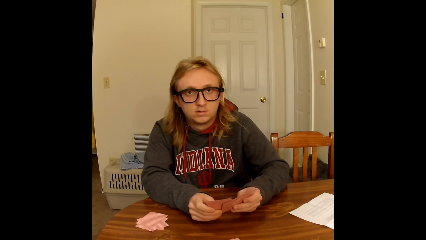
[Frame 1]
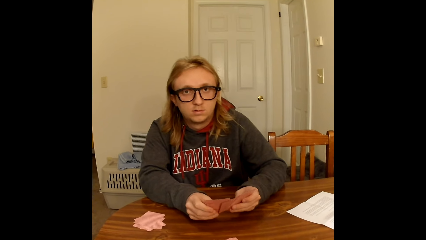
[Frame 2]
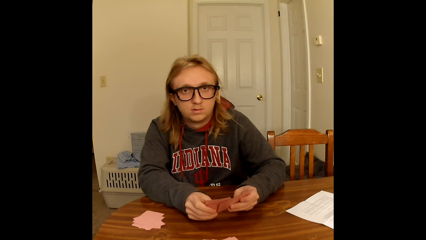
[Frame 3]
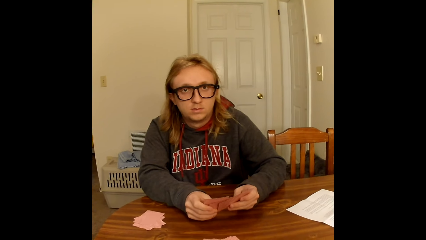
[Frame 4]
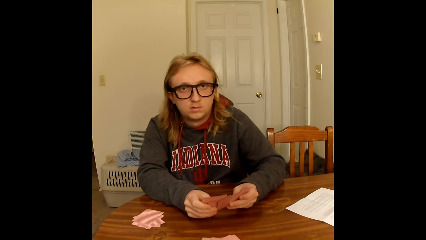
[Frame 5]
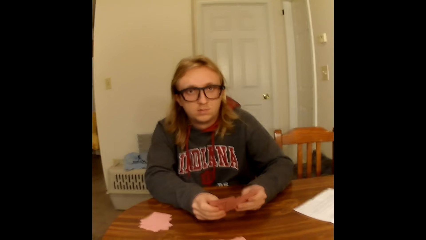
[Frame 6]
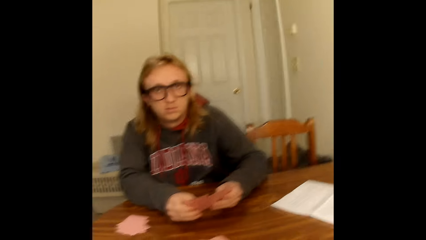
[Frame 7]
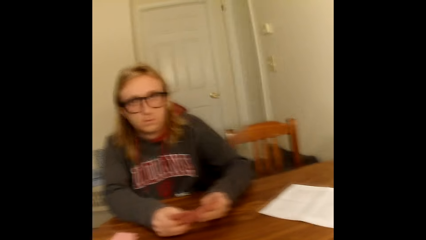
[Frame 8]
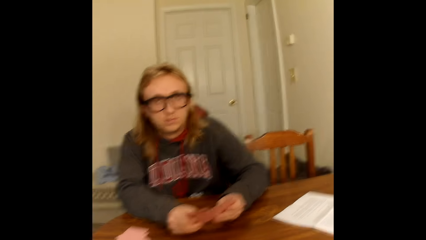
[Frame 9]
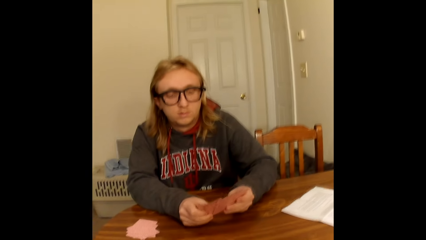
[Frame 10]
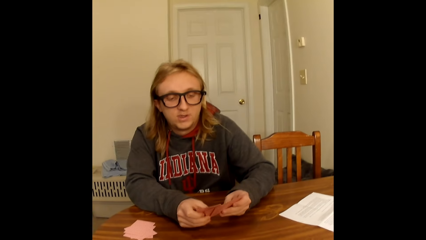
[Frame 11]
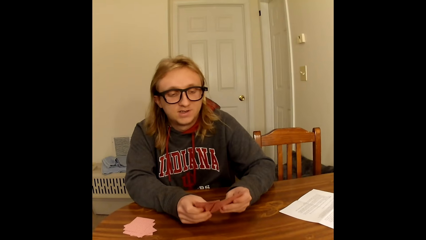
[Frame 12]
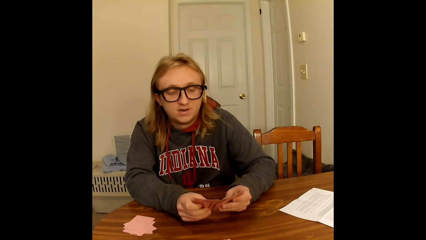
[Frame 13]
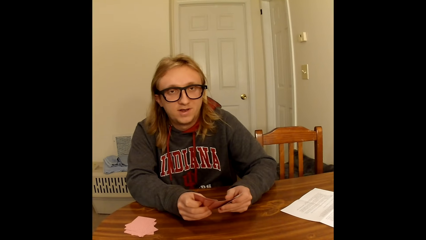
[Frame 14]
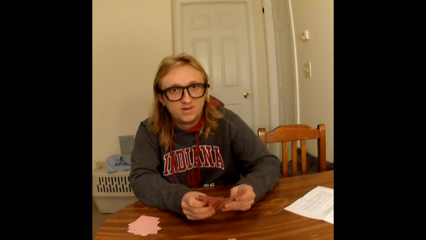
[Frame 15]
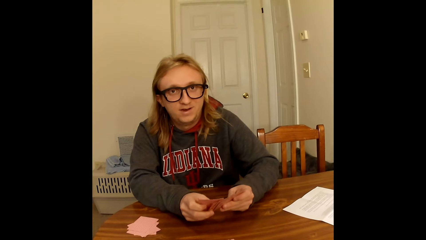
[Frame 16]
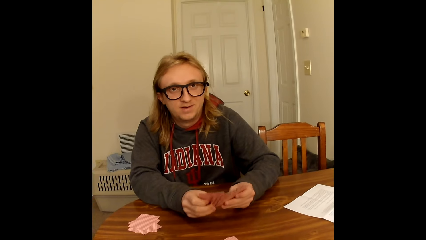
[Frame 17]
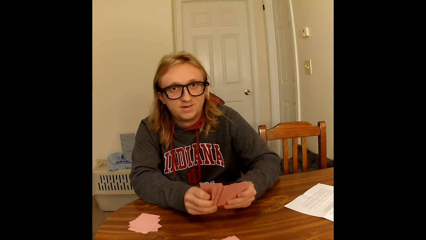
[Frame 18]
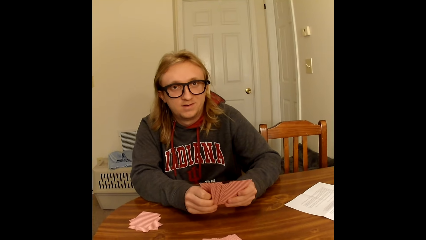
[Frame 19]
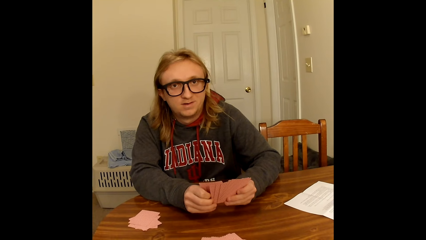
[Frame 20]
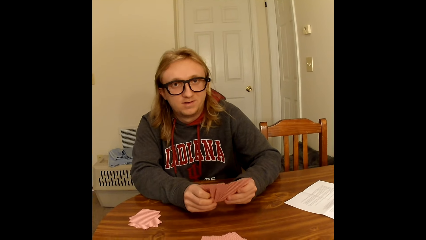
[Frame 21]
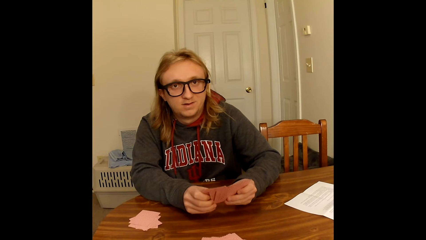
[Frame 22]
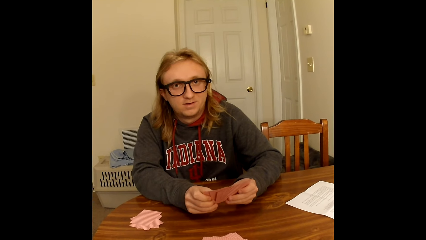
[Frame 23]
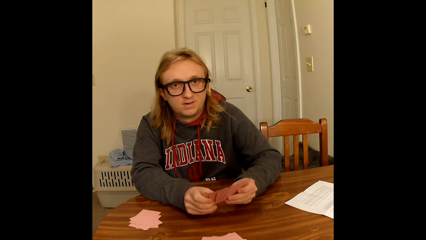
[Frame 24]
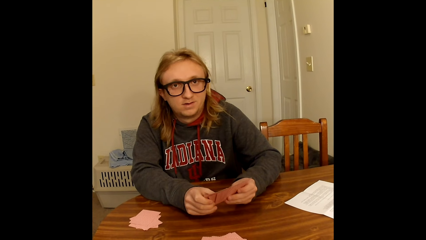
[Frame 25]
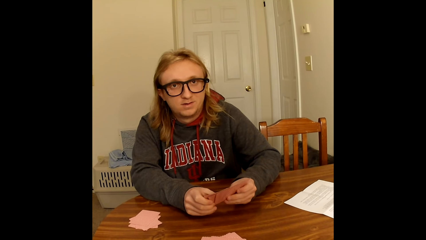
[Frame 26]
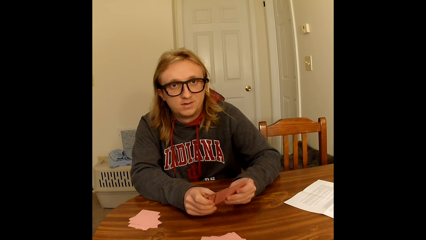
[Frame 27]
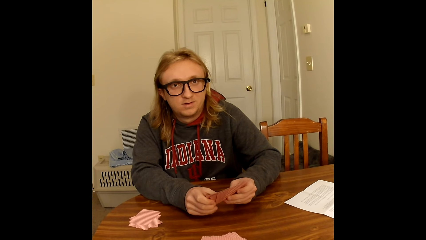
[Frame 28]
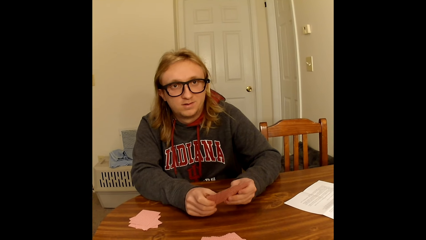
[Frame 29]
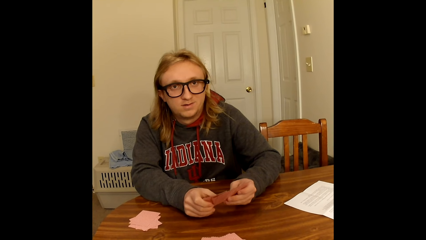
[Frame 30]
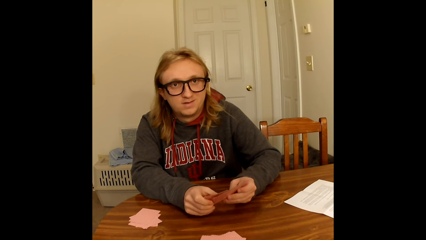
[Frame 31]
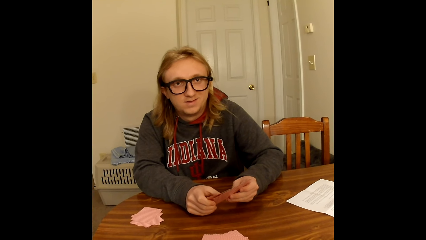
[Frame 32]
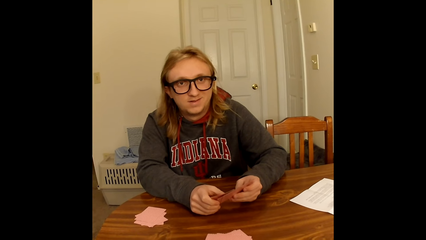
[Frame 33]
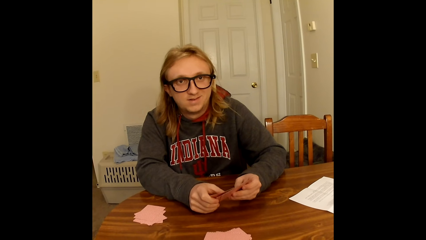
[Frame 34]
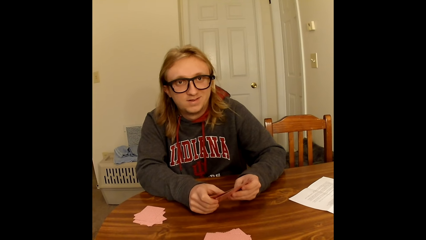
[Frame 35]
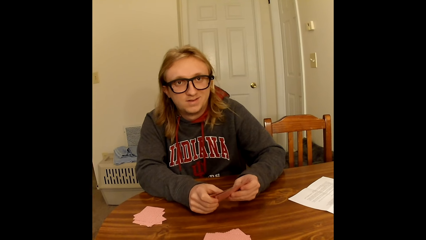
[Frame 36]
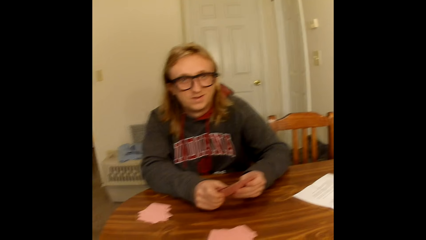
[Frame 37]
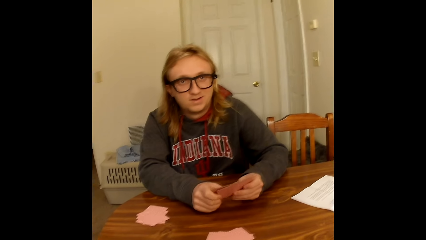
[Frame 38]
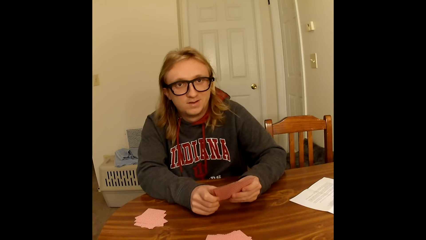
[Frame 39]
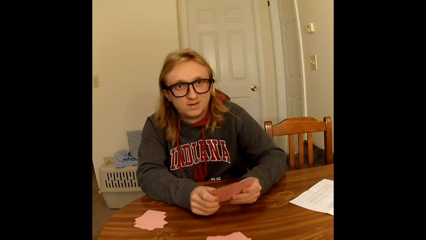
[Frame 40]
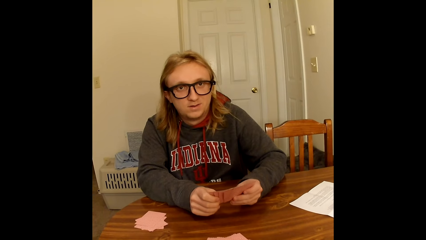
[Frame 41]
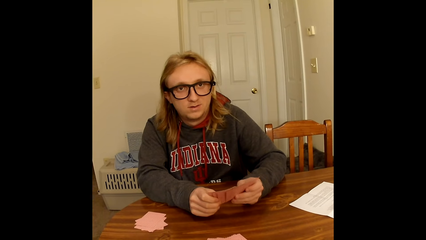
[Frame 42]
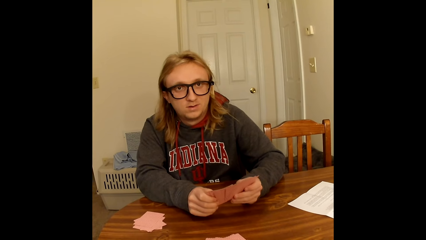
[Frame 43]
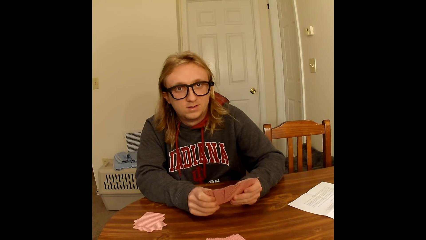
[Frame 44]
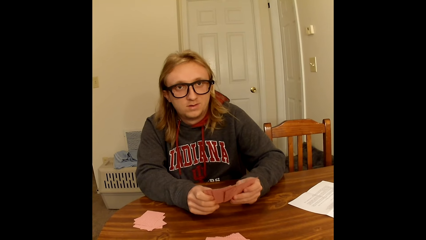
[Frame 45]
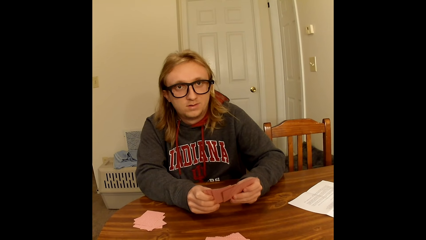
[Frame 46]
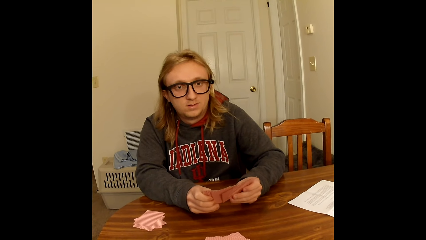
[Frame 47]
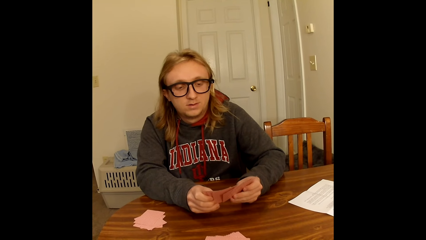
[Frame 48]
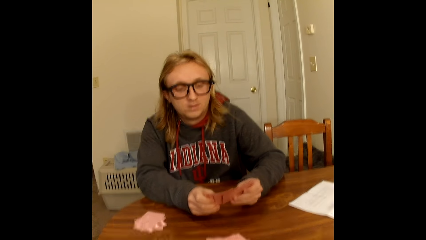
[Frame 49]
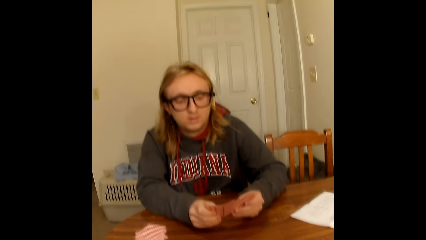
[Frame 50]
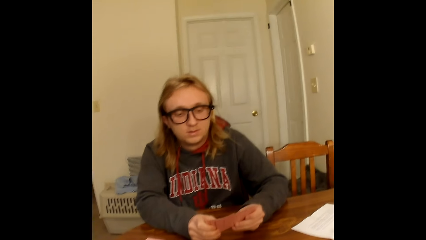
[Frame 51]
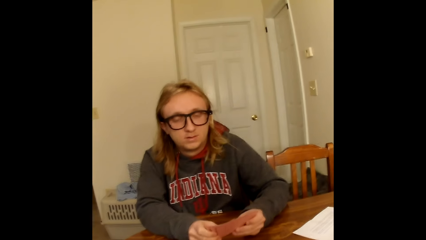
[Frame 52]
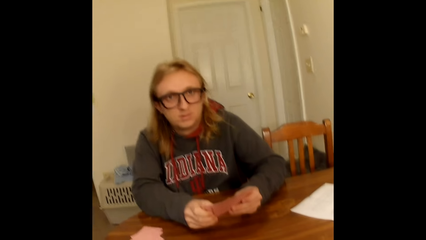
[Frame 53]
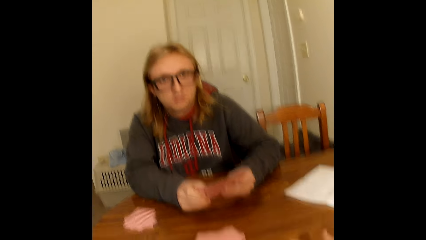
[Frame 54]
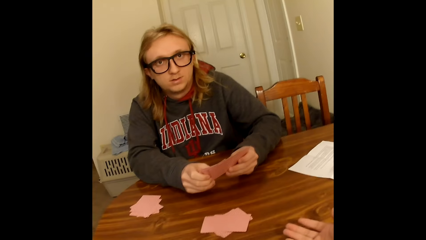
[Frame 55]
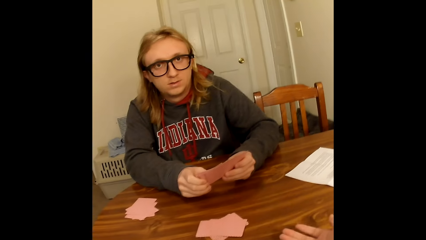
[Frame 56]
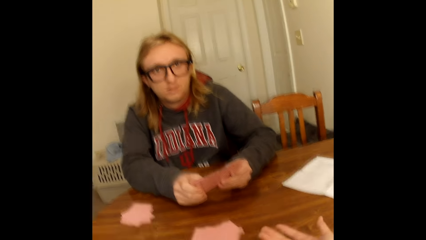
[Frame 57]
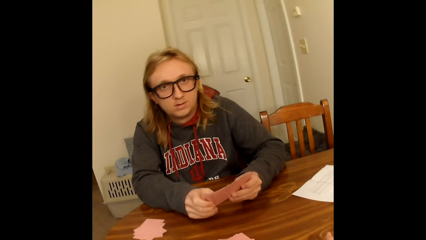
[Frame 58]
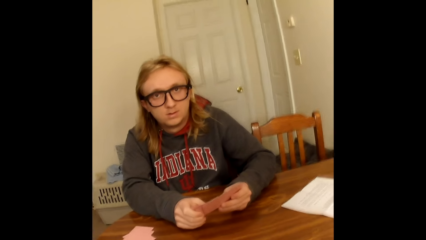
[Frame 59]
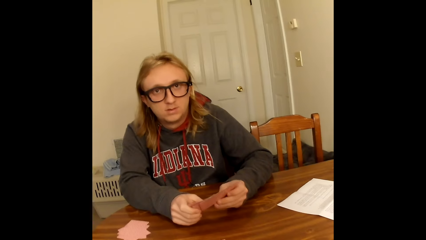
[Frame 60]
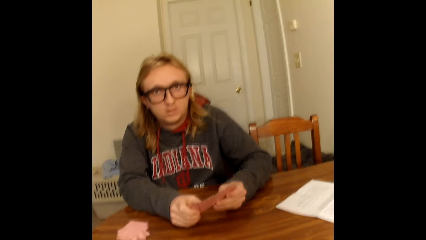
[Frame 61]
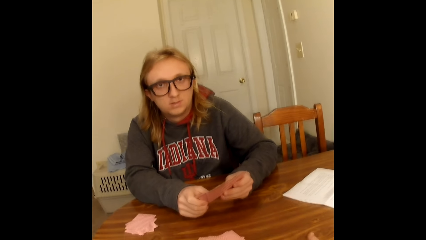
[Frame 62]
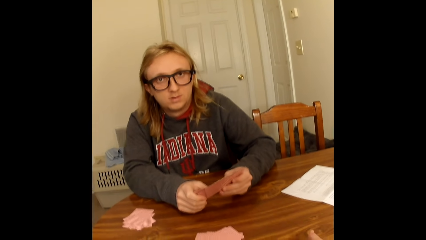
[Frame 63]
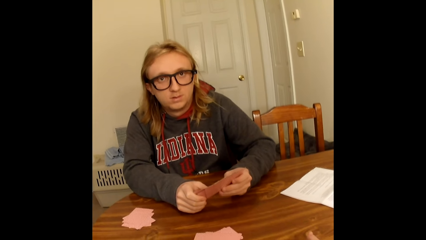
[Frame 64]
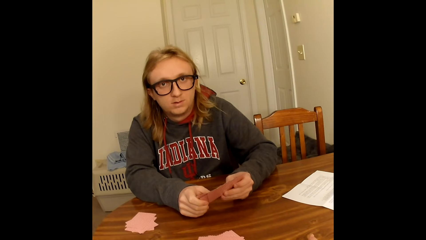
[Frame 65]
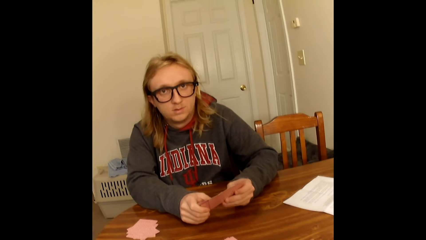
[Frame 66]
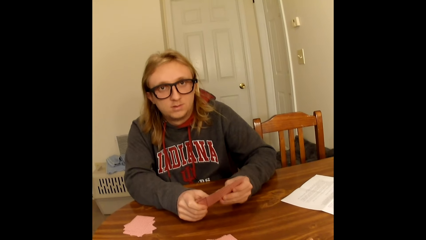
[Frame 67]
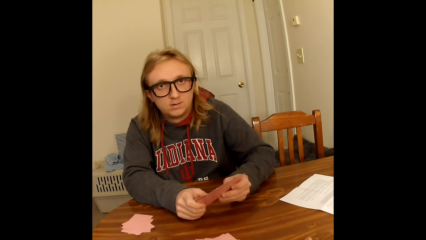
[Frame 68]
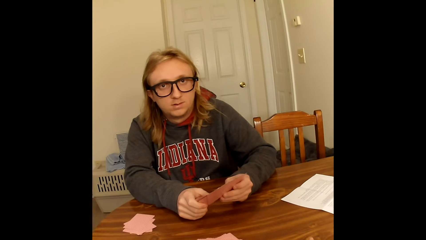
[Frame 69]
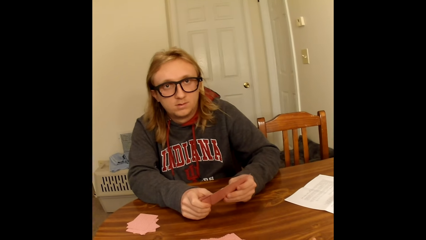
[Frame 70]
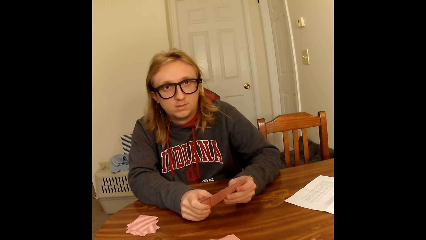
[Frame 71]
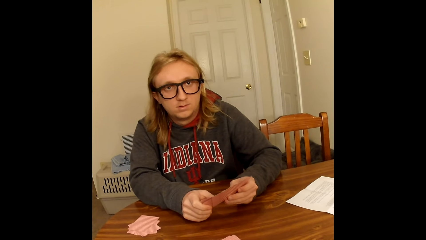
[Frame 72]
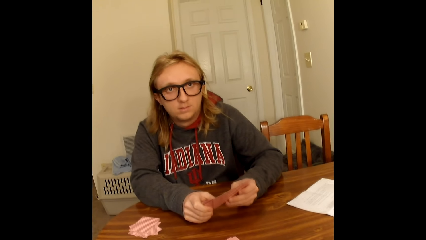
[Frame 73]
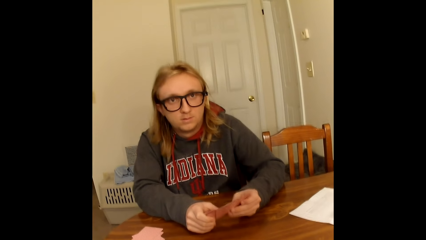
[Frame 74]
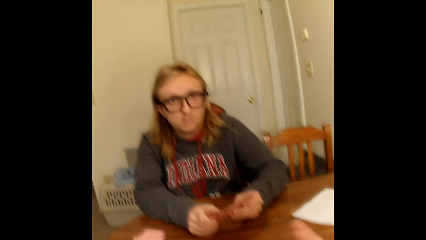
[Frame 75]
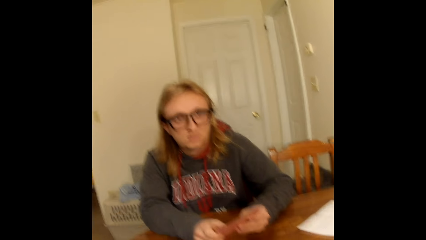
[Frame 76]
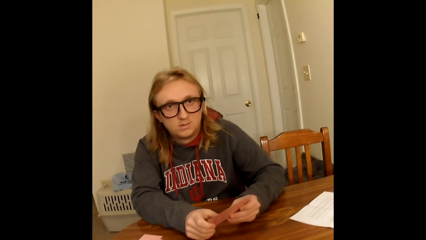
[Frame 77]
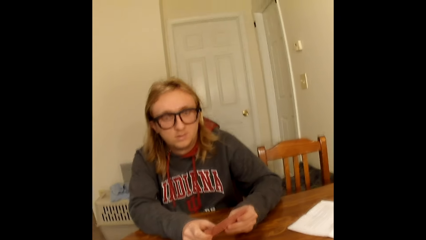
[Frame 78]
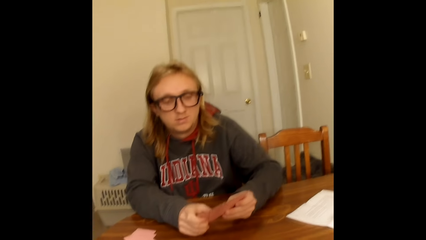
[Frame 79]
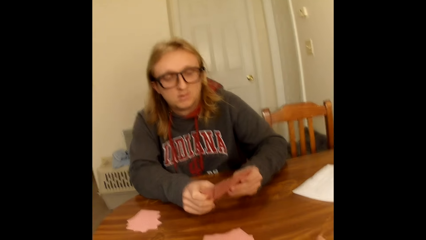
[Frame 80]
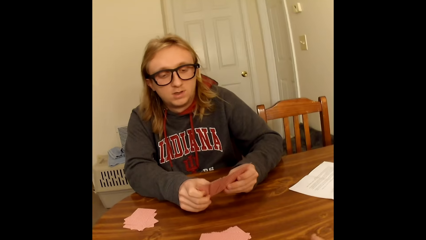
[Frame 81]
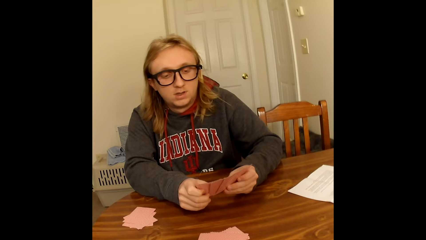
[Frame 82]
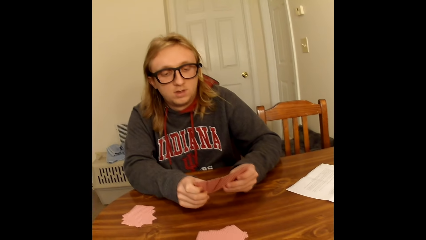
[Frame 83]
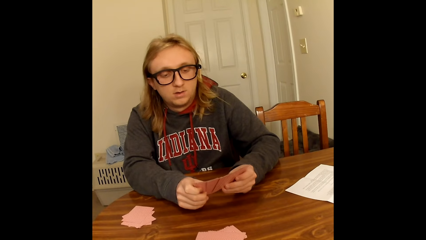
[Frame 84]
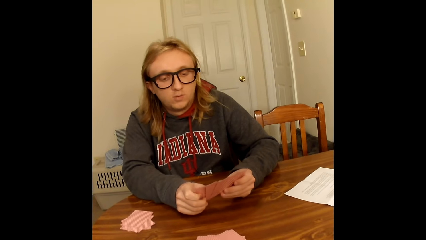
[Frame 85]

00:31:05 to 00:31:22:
A person moves the cards. The camera wearer touches the table with her right hand. She moves the hand on the table.
